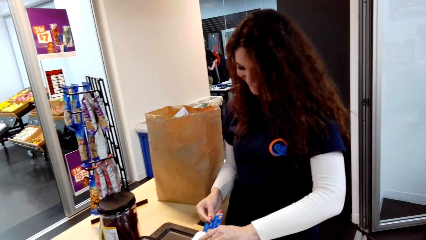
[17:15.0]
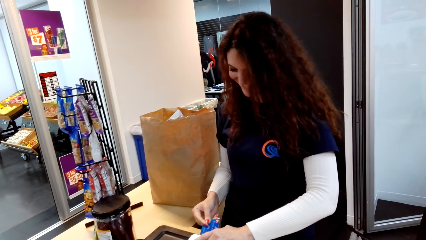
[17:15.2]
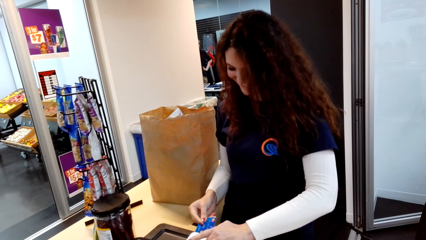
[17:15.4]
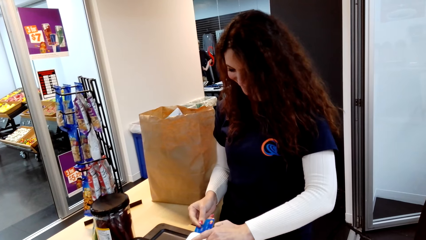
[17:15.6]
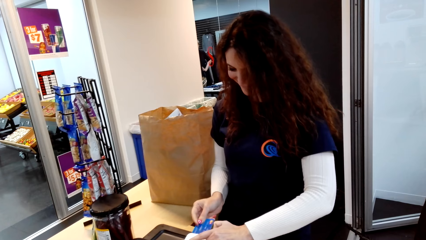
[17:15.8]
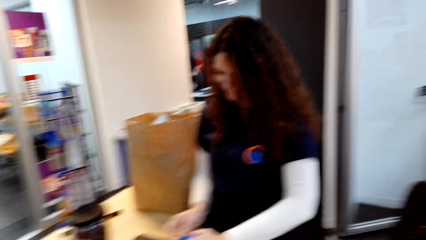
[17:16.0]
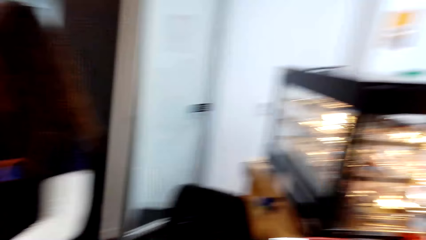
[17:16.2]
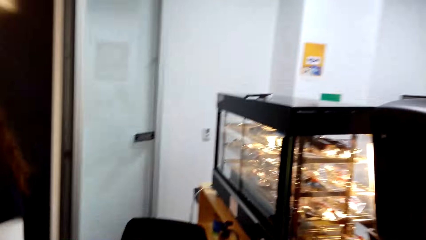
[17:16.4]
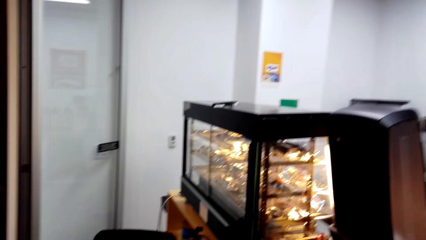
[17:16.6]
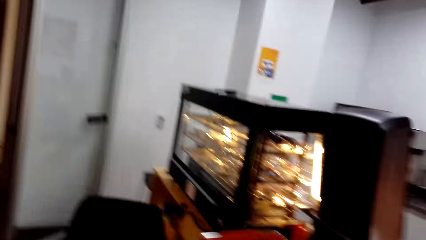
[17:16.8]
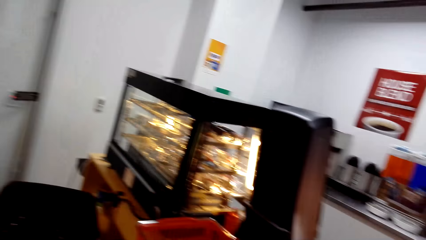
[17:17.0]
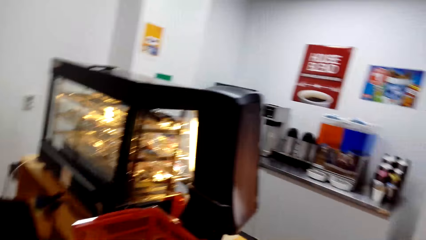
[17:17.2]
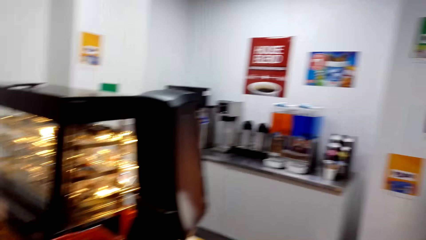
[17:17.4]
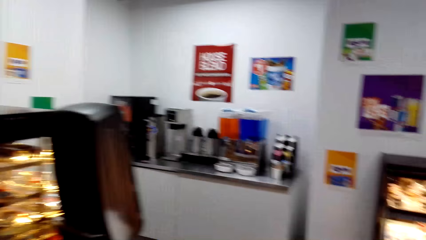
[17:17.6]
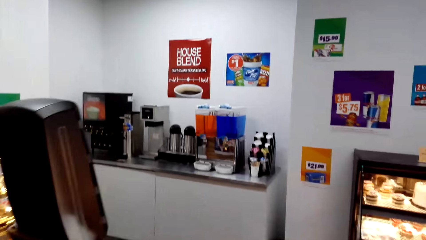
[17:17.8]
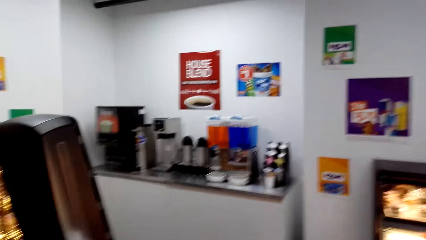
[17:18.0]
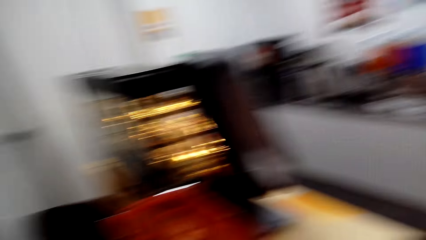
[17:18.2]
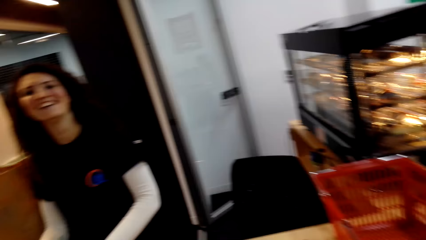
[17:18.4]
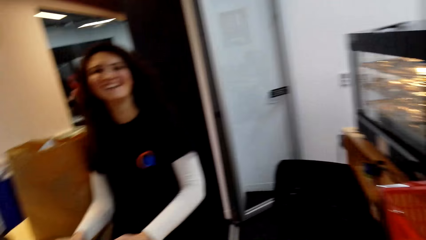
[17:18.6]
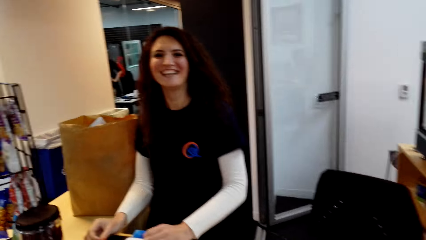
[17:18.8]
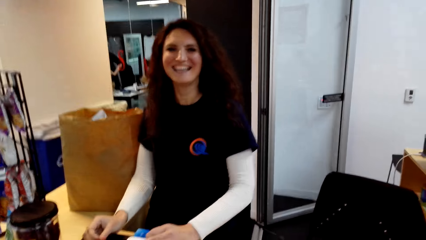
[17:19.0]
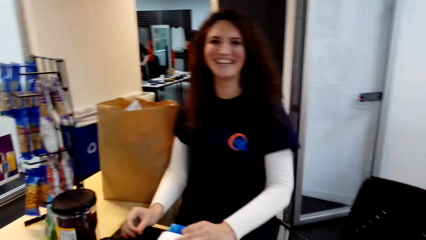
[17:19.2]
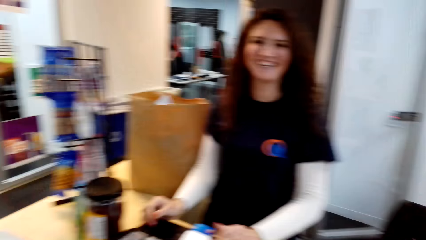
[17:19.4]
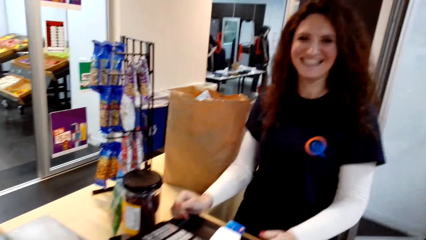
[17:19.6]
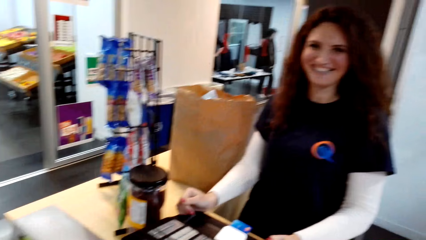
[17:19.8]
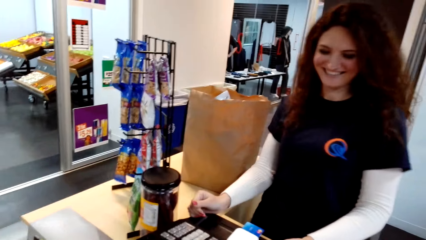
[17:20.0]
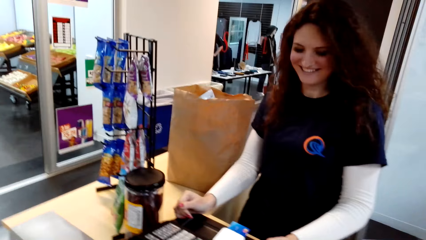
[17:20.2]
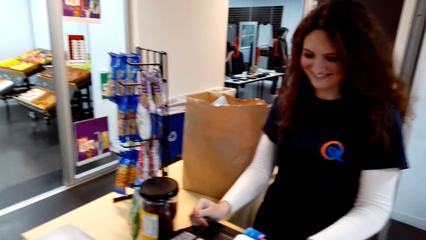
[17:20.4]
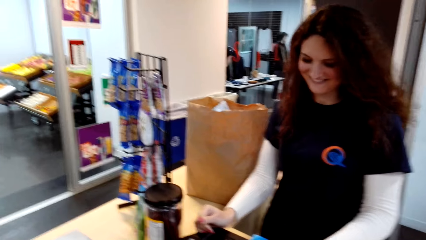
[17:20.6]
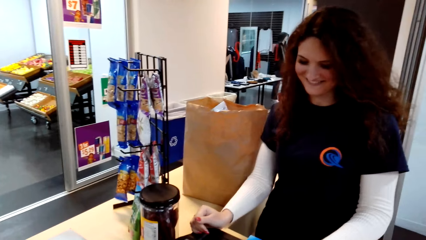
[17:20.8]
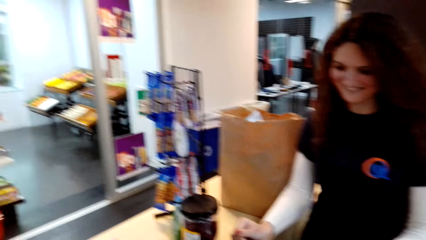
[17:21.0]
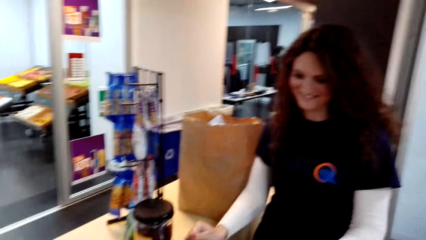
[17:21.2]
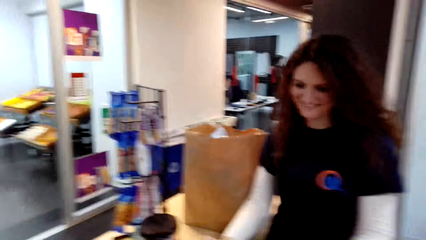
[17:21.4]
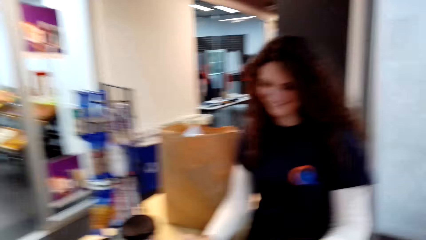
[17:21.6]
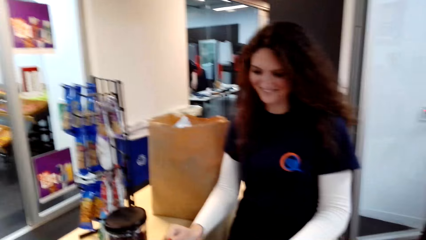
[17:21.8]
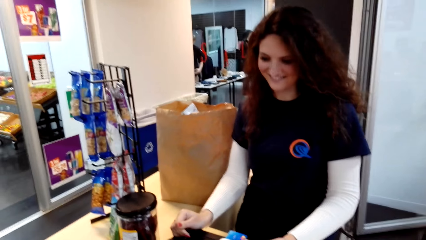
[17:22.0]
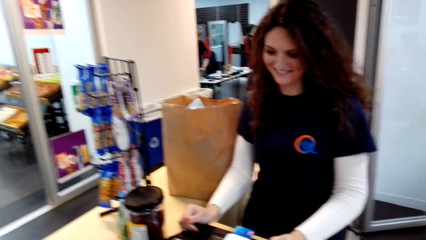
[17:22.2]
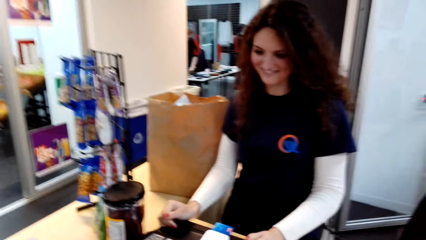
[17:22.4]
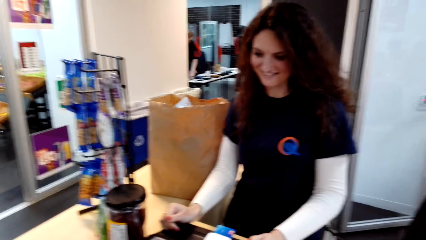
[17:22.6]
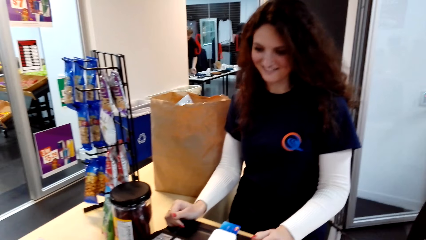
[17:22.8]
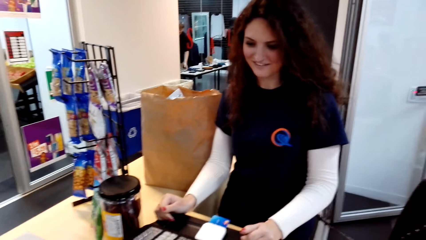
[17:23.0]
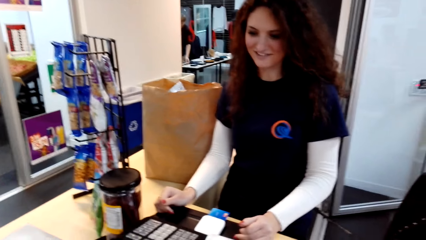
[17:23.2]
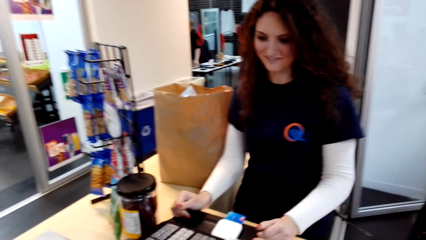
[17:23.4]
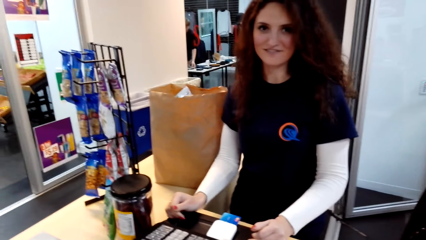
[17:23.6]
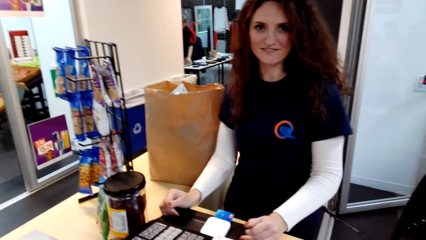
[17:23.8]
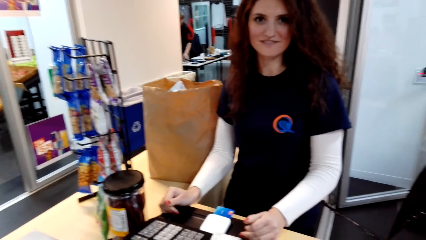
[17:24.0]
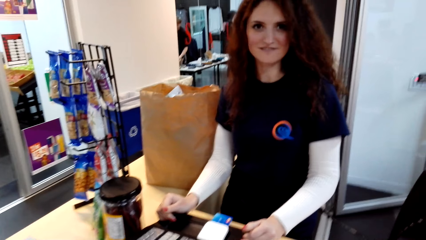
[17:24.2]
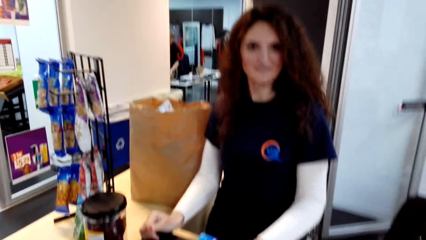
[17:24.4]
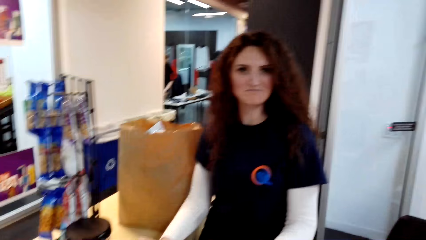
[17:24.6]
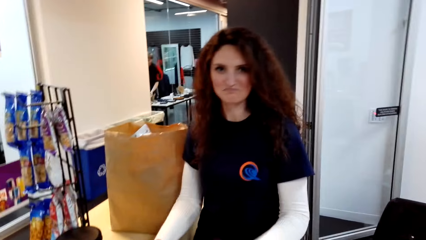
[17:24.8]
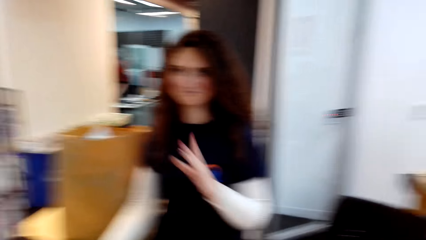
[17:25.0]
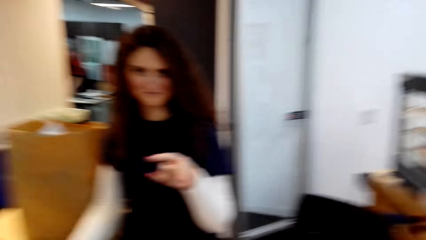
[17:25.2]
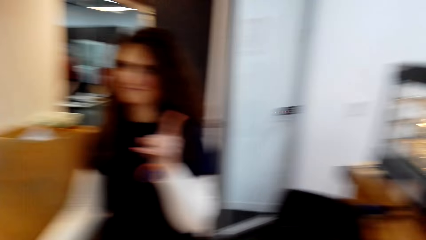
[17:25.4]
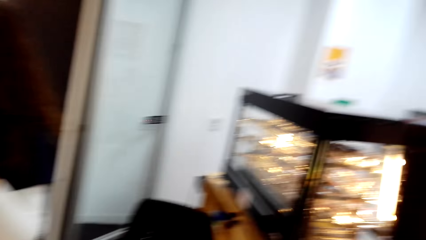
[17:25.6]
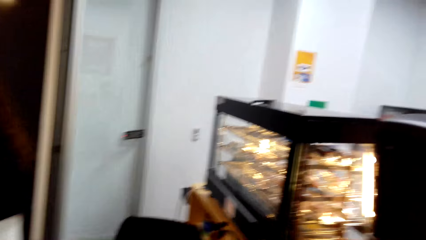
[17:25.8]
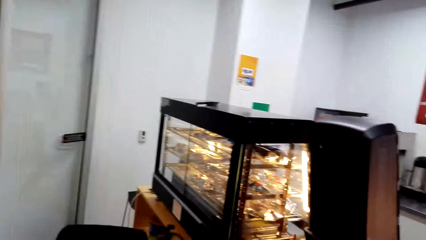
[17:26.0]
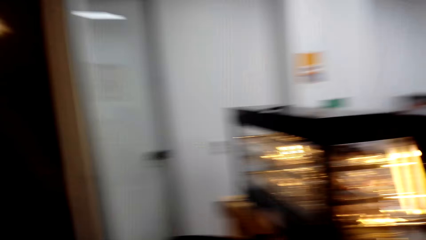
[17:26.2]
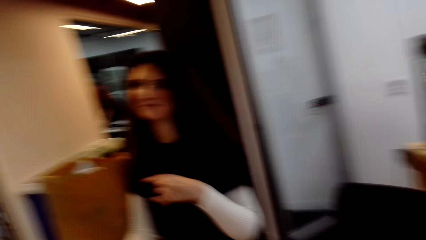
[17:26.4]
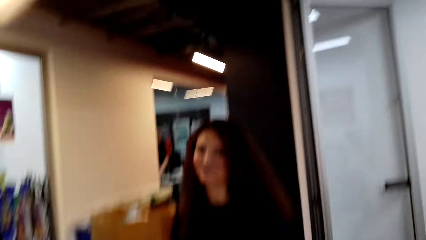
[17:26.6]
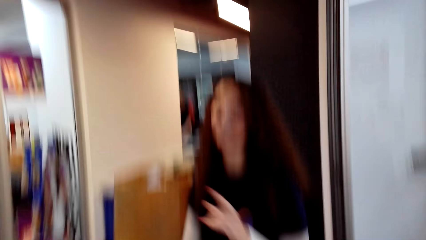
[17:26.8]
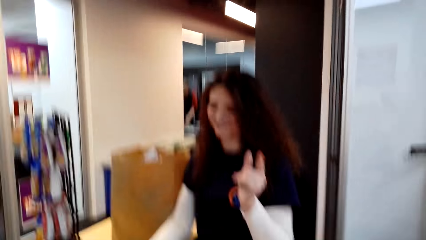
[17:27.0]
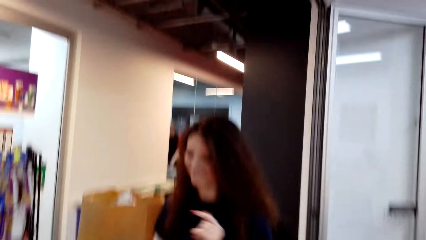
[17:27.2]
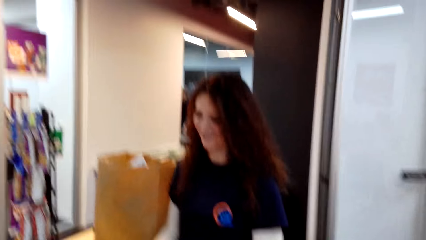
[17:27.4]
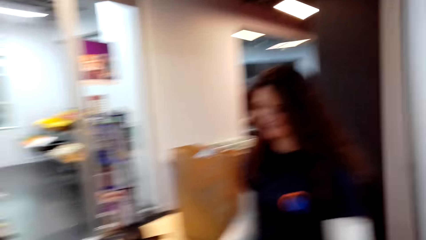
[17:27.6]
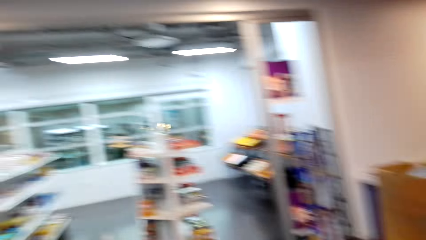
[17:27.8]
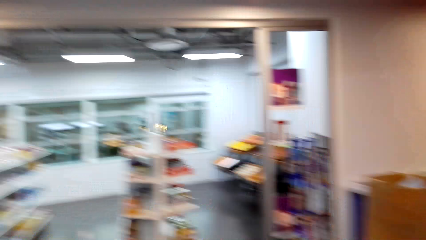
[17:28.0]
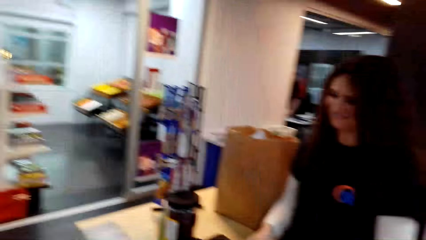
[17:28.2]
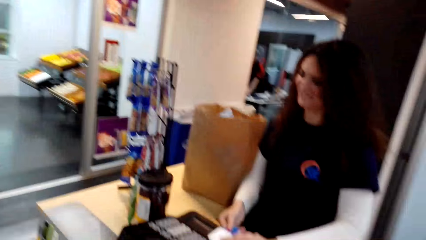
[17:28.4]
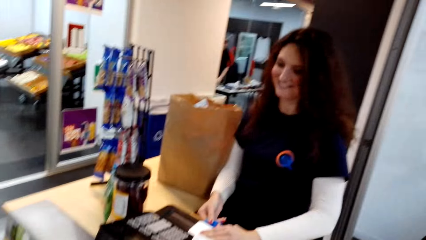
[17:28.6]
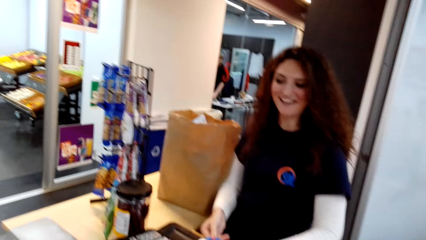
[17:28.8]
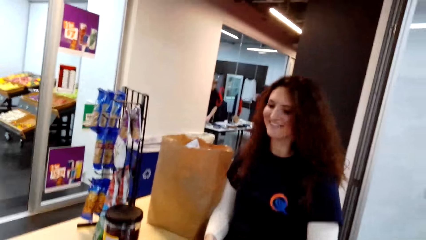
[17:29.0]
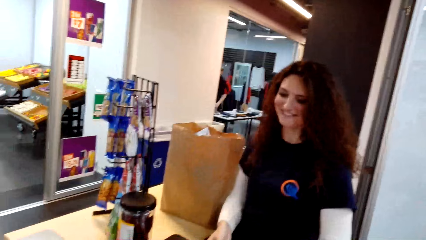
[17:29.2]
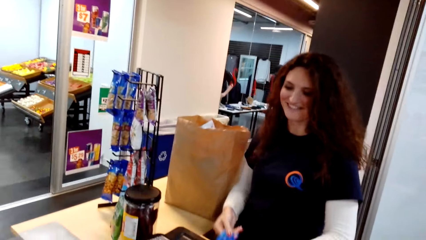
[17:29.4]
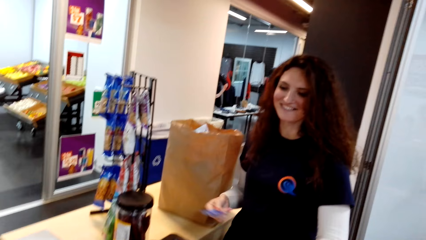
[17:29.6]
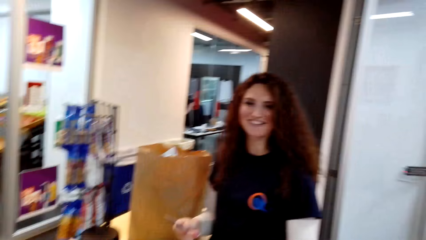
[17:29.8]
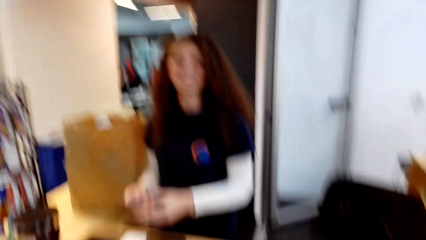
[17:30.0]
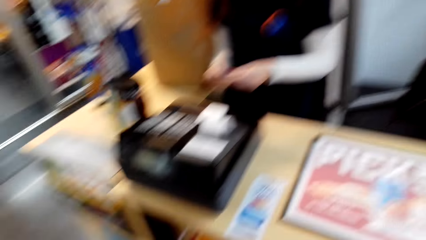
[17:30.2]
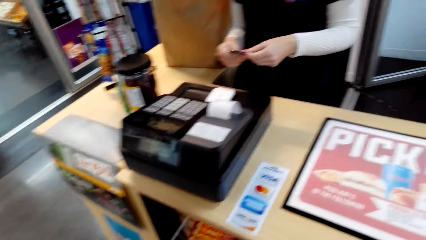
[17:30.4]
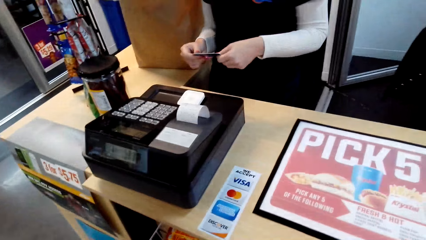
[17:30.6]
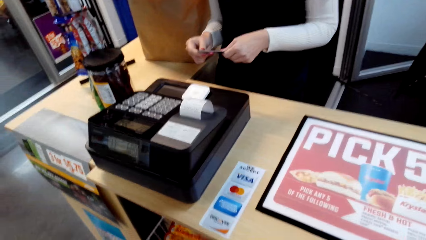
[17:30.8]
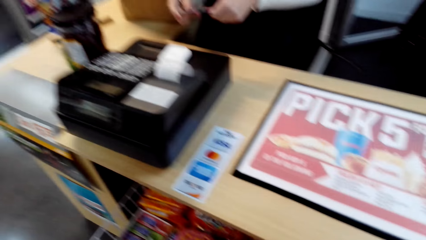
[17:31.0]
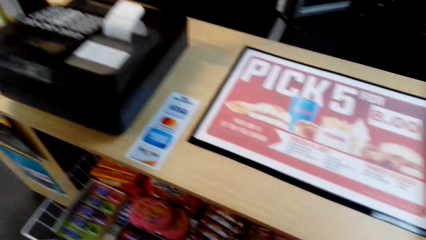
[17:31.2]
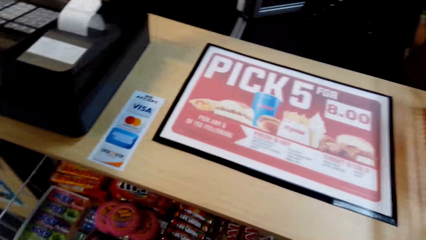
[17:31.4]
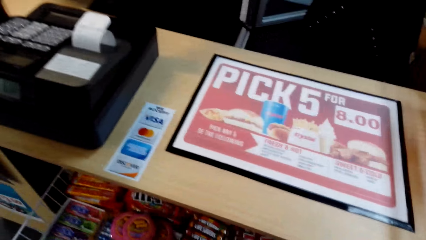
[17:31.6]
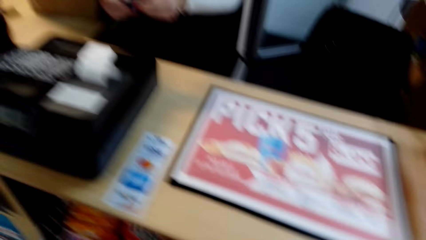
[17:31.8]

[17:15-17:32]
The cashier inserts a credit card into a cash register machine. The camera wearer looks around. The cashier looks around. The camera wearer looks at the cashier. The cashier uses gestures. The cashier uses gestures again, talks to the camera wearer, and pulls the card from the machine.
